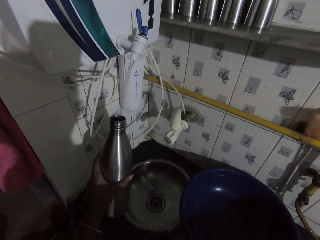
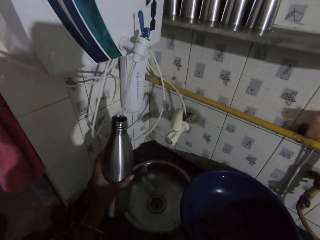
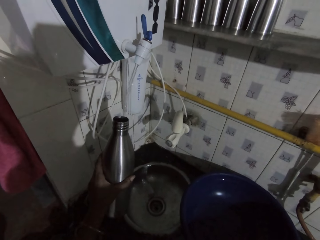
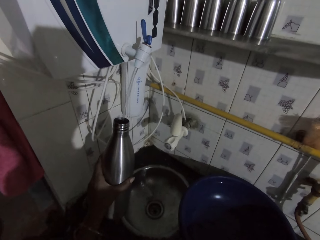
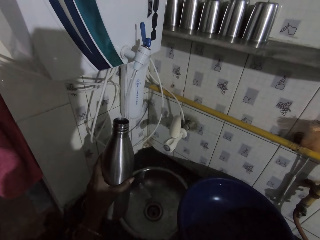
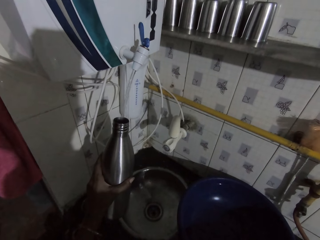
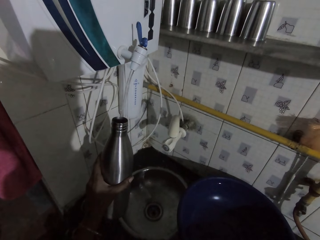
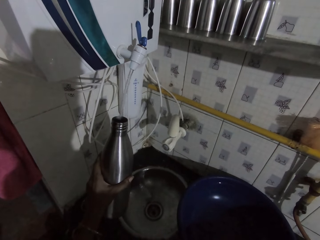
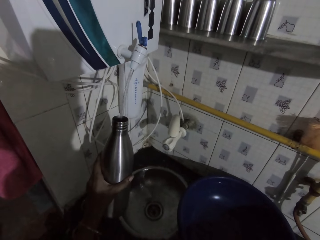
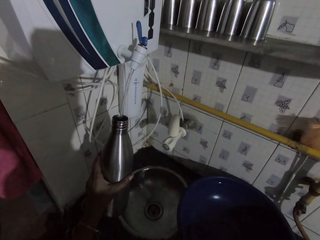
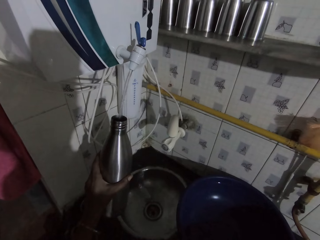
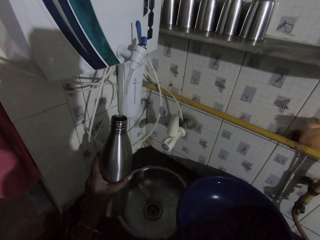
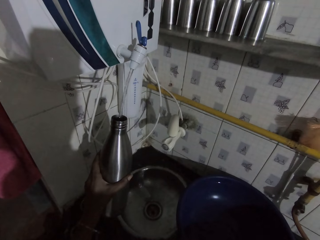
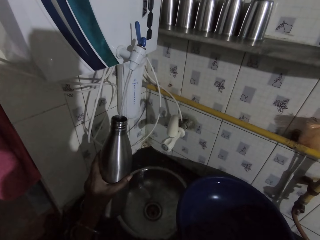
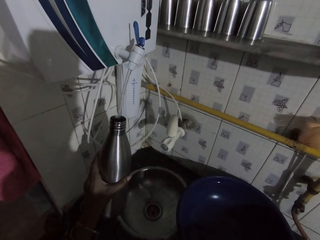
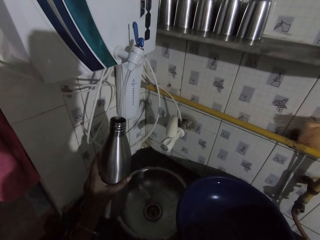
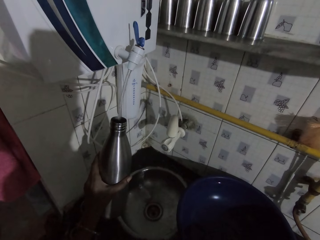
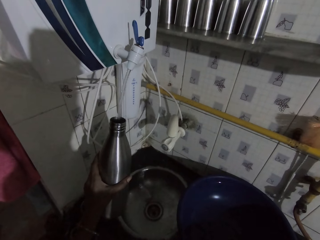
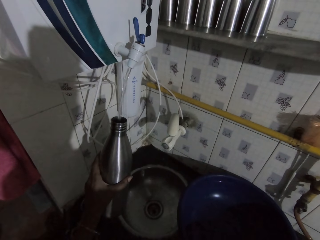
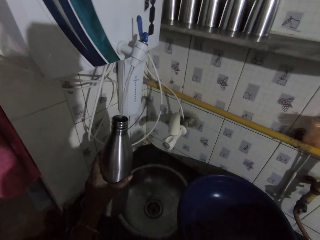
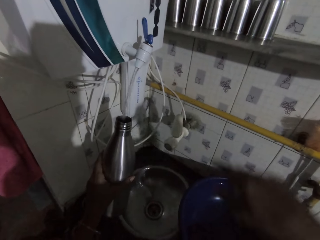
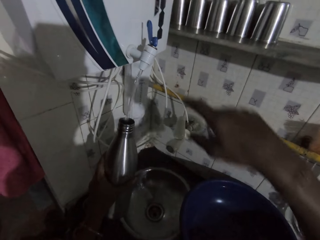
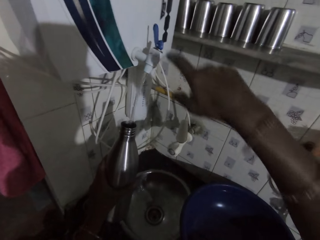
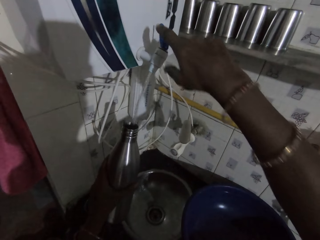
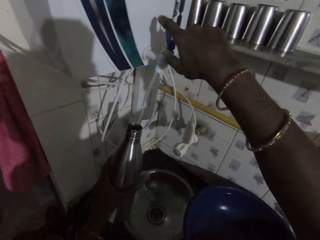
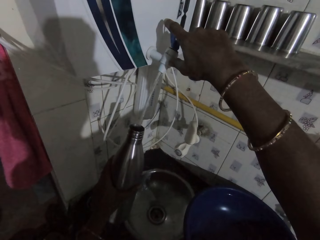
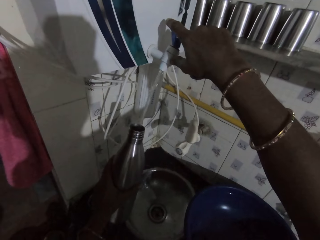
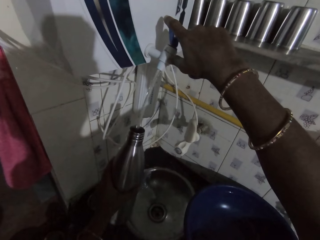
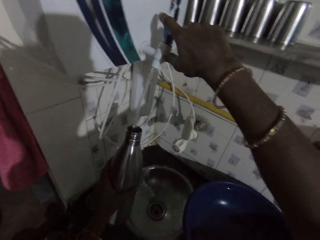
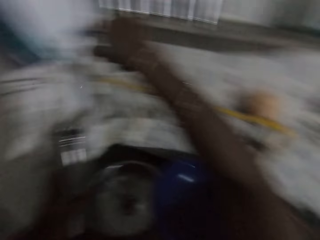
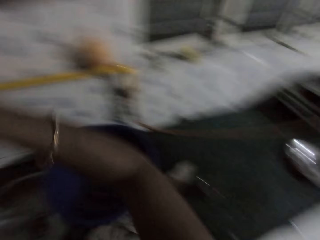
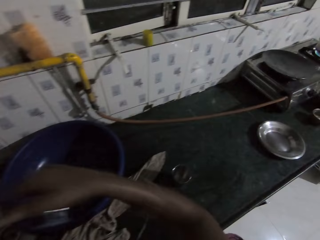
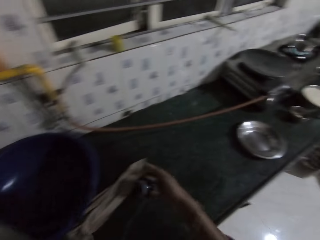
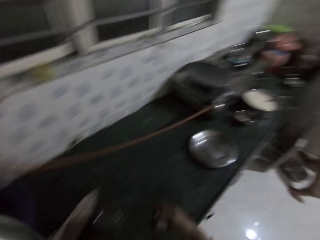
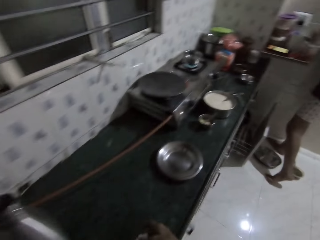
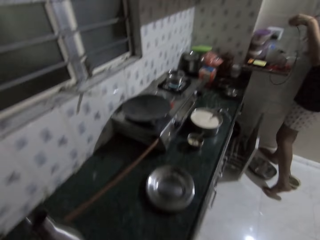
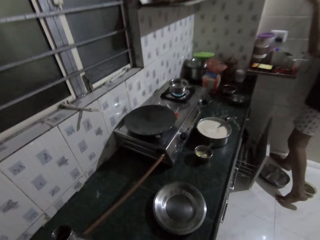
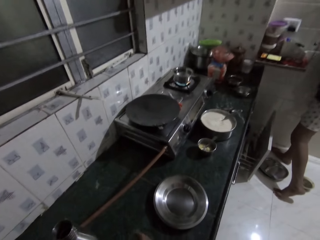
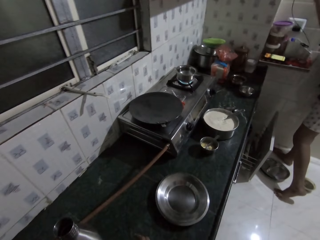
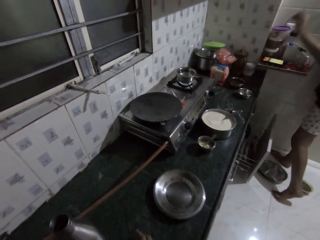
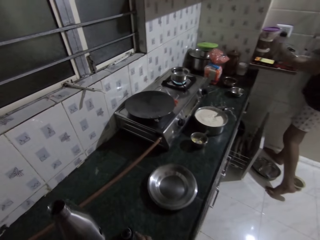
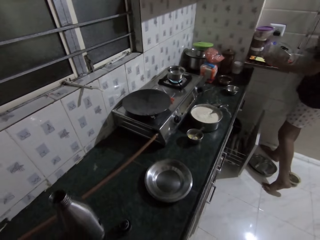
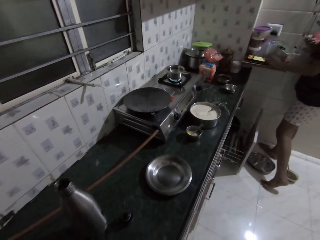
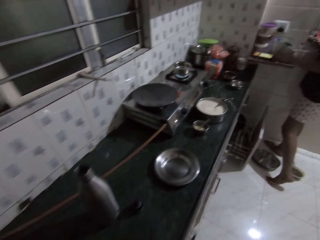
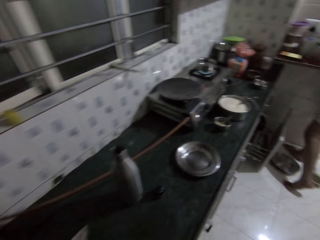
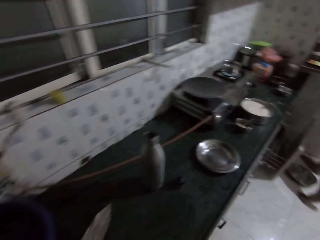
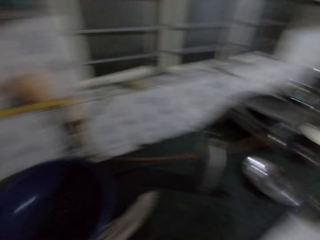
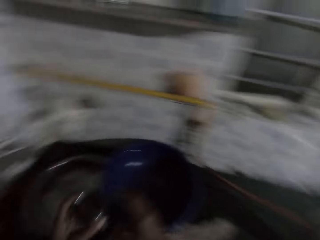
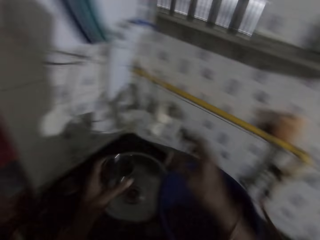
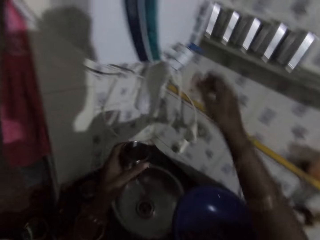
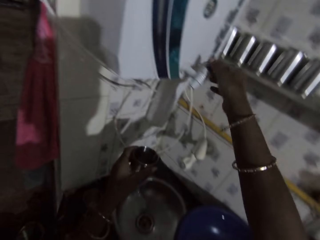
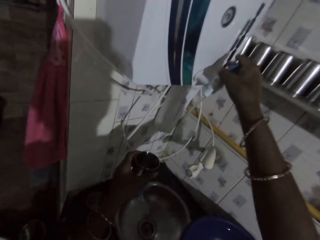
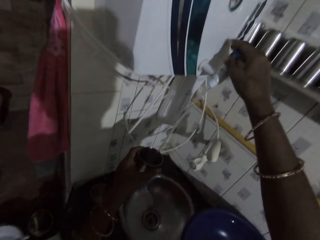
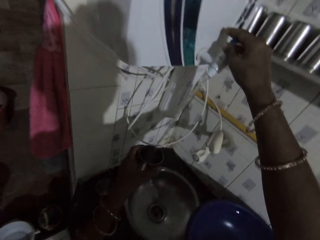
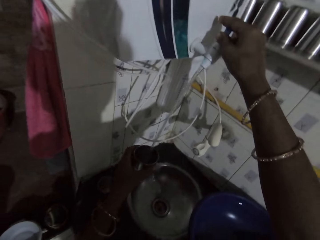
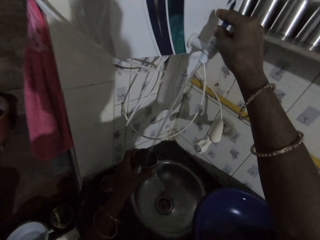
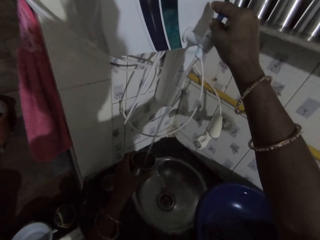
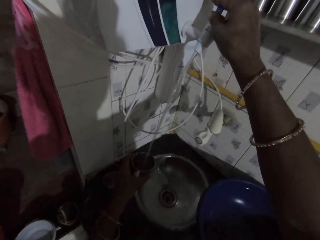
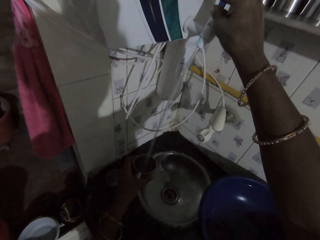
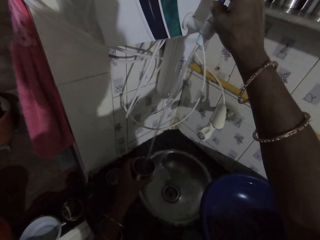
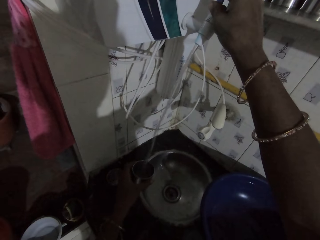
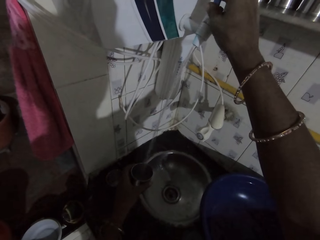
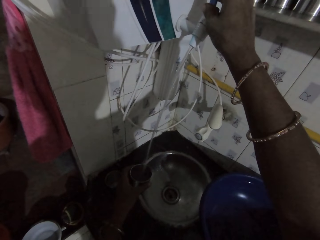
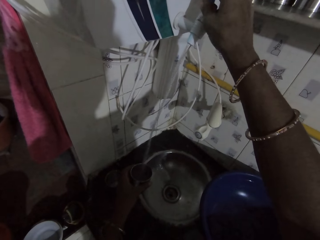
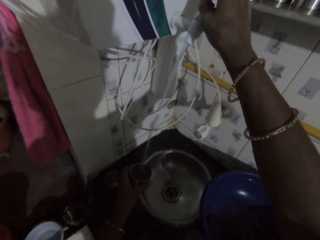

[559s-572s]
The camera wearer closes the tap with her right hand. She holds the tap. A girl places a wire in her hands on the kitchen countertop. The camera wearer walks in the house. She places the thermo flask in her right hand on the kitchen countertop. She opens the tap with her right hand. She fills a cup in her left hand with the water from the tap.

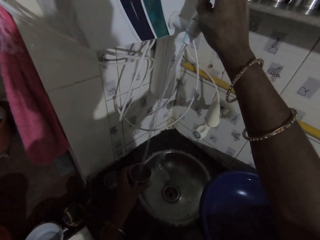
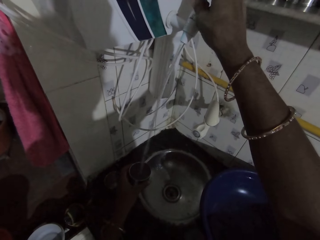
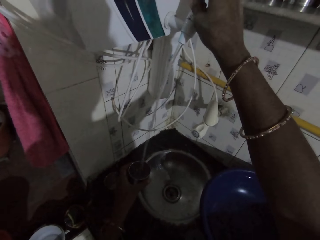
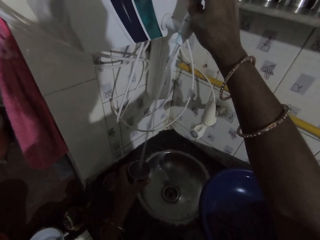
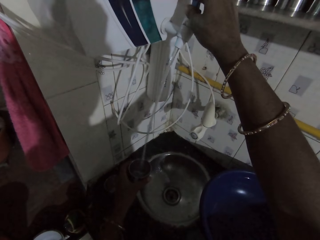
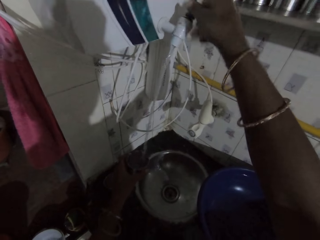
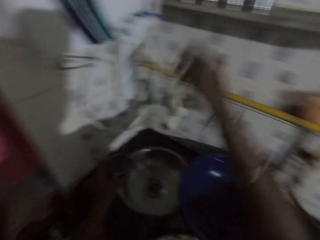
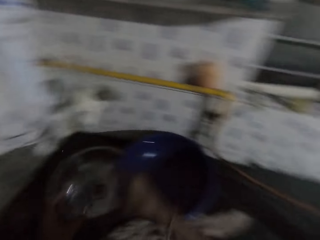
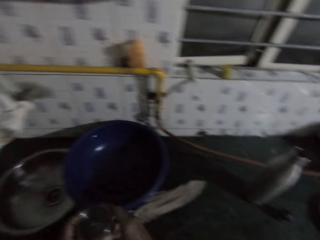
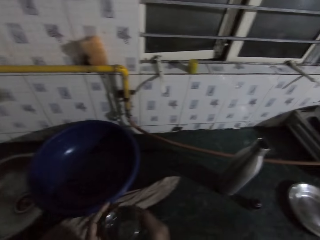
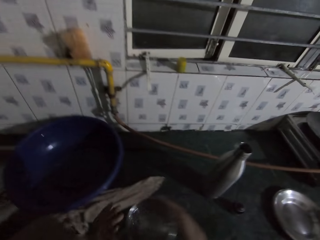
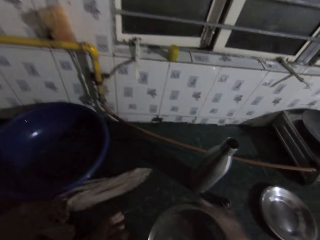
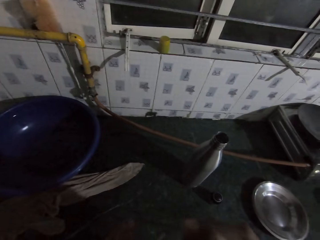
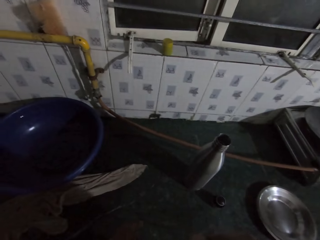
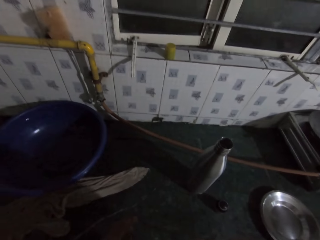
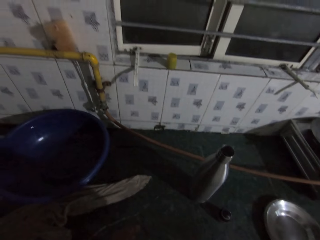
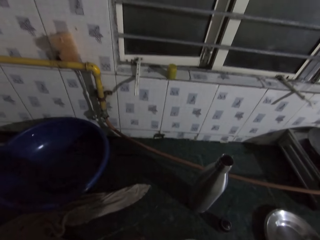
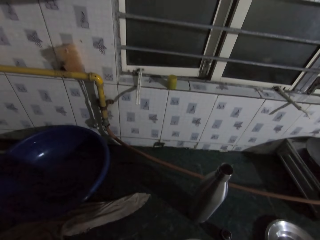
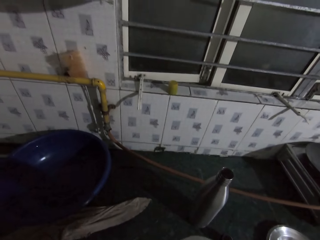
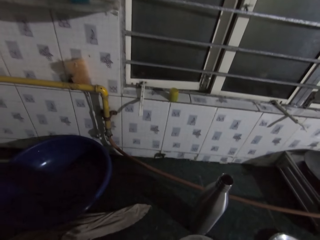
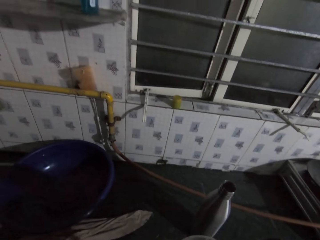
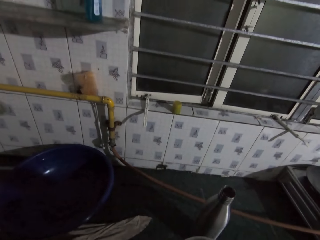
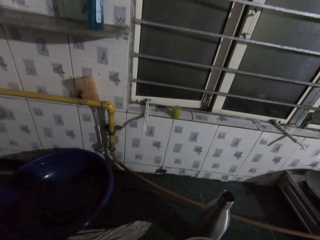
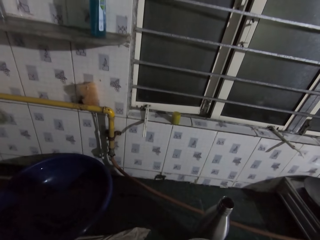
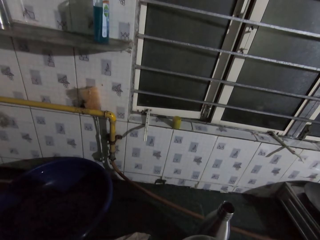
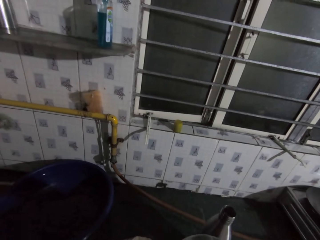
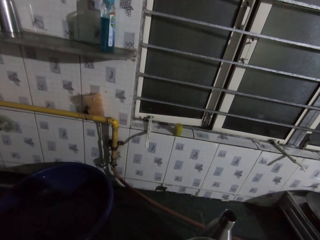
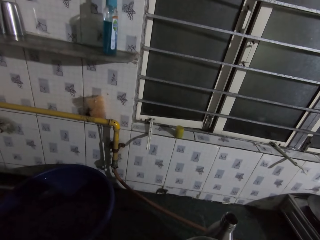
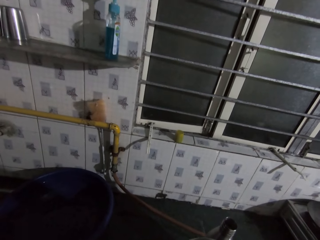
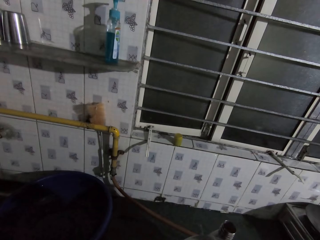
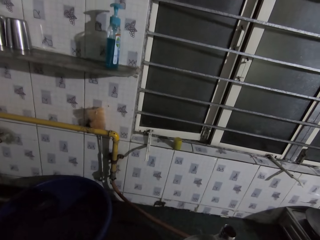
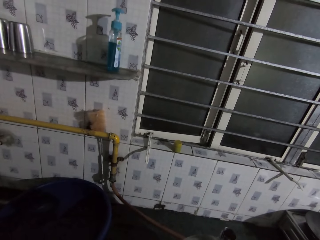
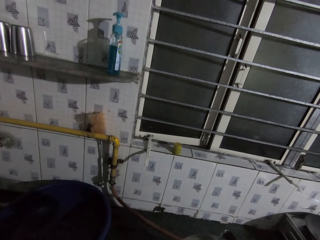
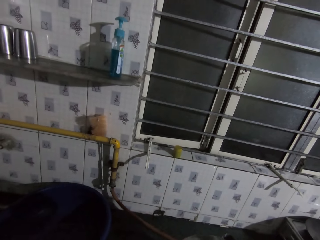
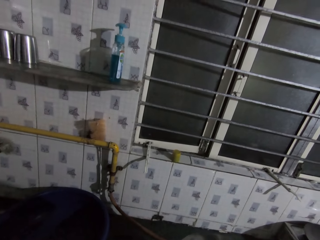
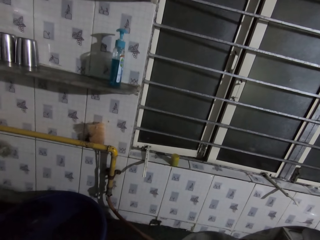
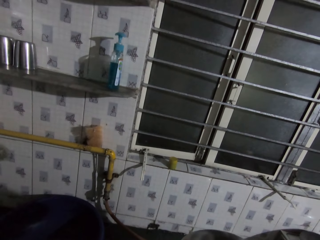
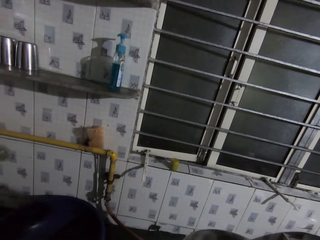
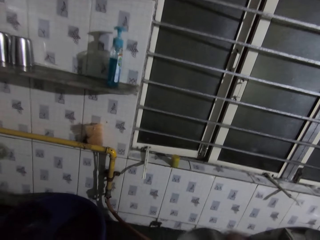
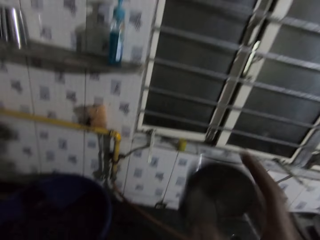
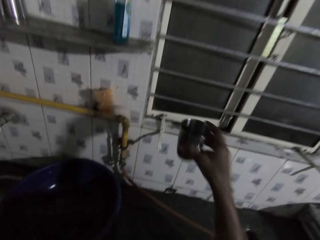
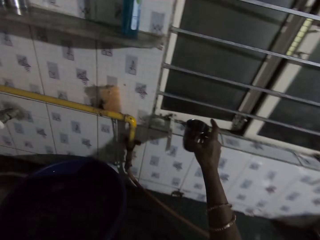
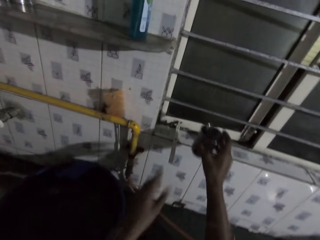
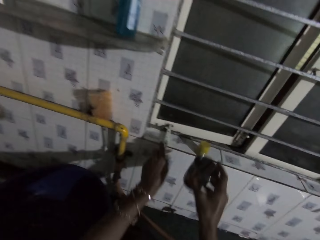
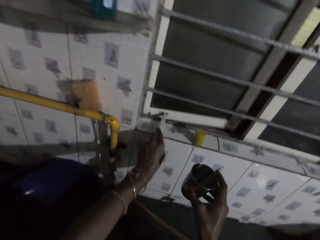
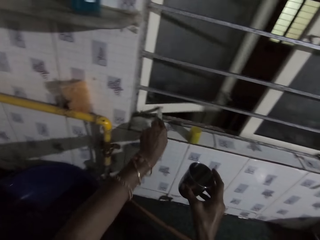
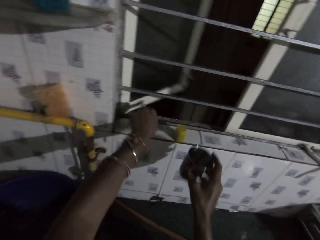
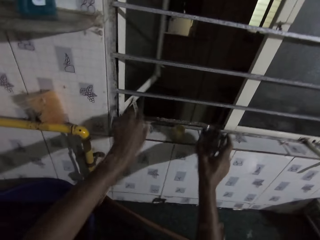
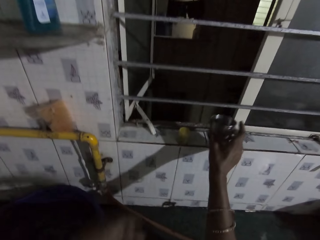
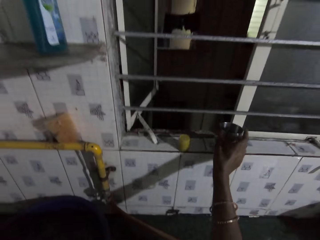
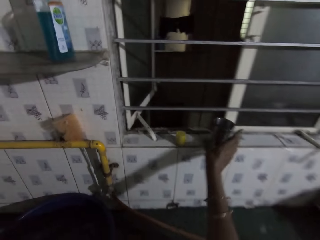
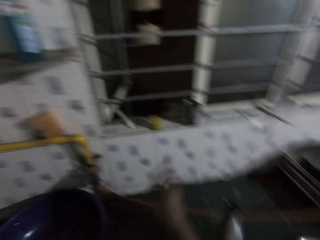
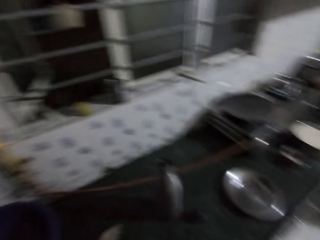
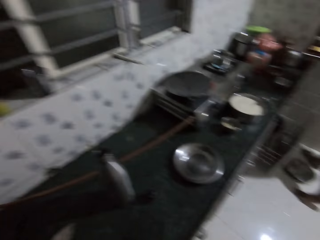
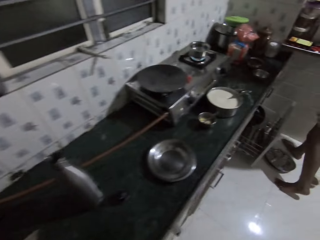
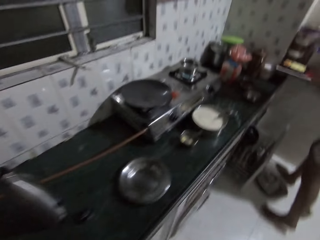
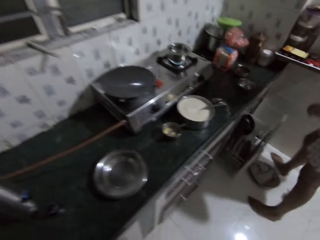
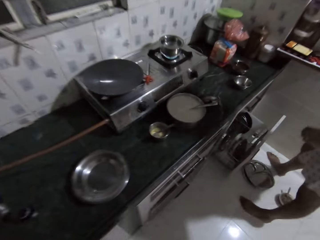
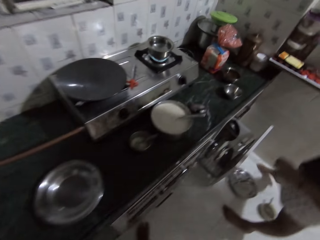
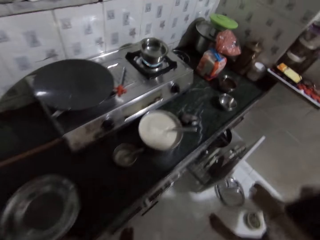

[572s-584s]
The camera wearer closes the tap with her right hand. She passes the cup in her left hand to her right hand. She walks in the house. She drinks from the cup in her right hand. She stands in the house. She opens the window with her left hand. She places the cup in her right hand on the window sill.
